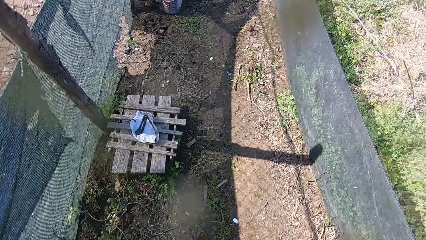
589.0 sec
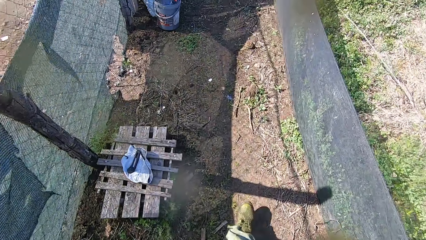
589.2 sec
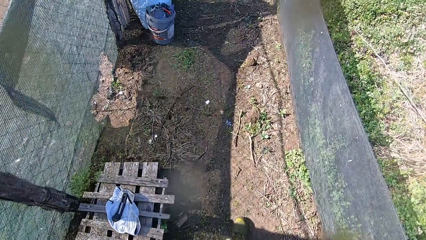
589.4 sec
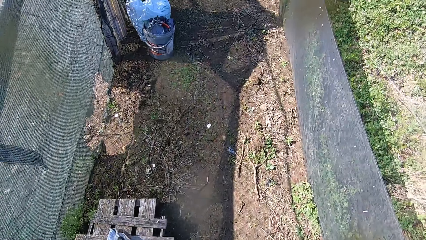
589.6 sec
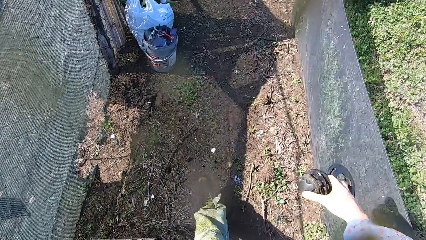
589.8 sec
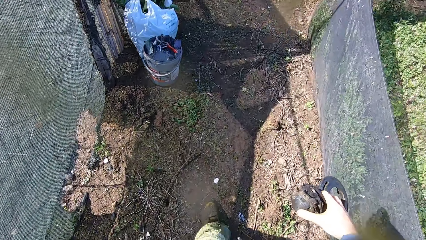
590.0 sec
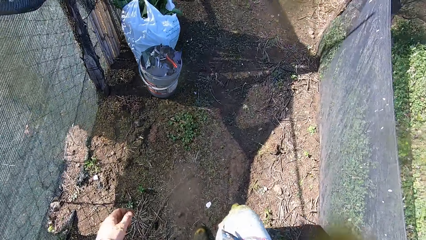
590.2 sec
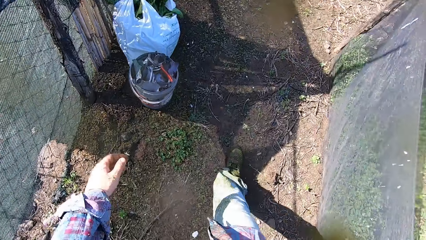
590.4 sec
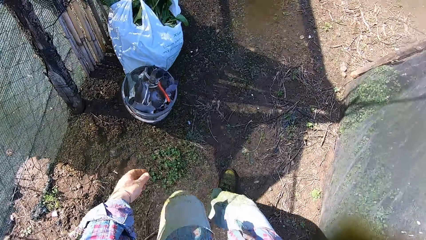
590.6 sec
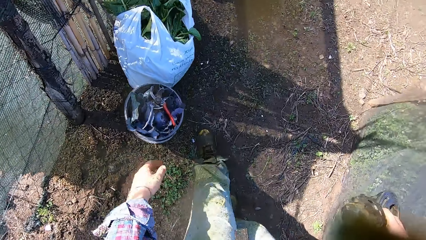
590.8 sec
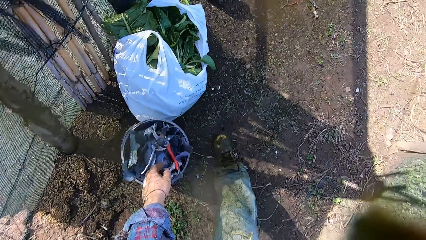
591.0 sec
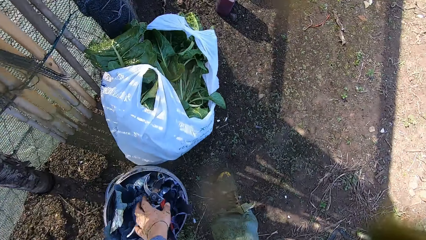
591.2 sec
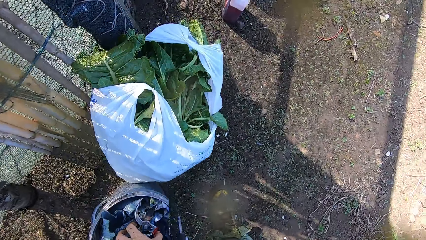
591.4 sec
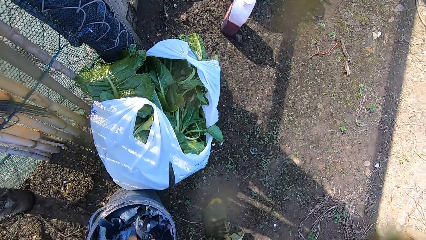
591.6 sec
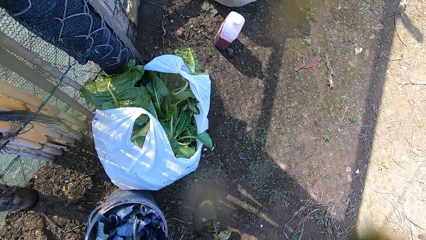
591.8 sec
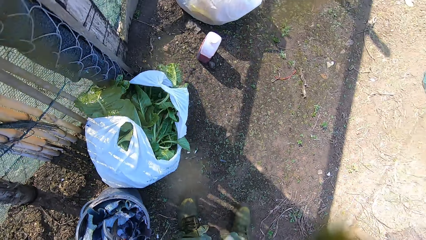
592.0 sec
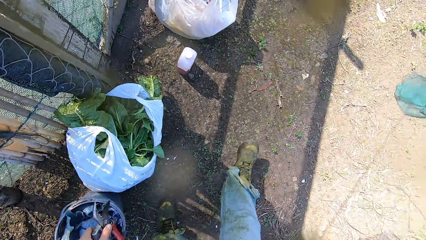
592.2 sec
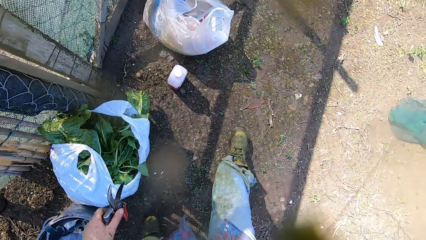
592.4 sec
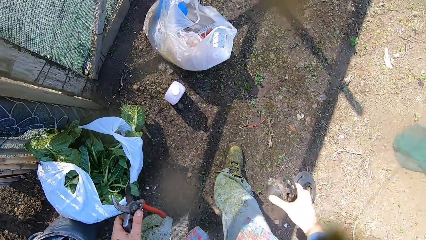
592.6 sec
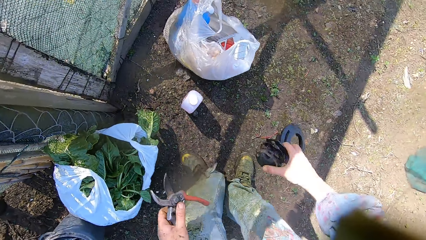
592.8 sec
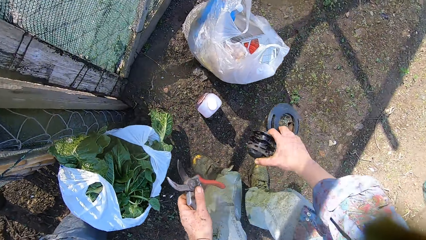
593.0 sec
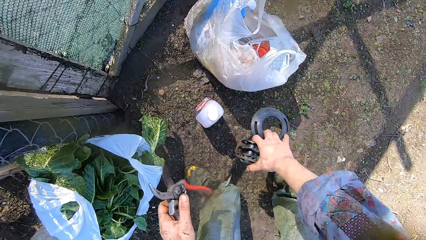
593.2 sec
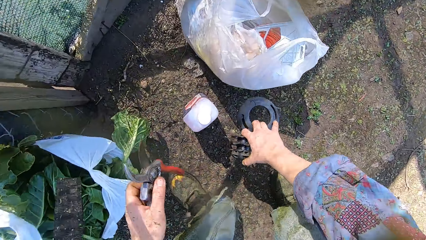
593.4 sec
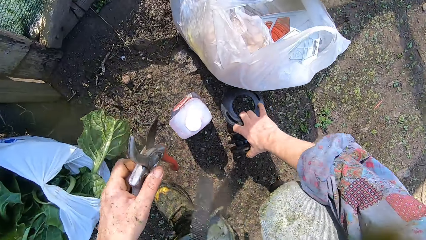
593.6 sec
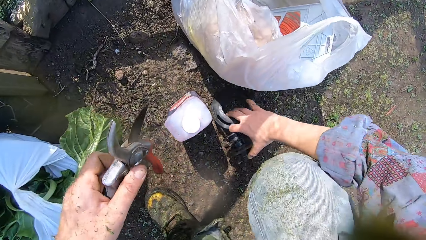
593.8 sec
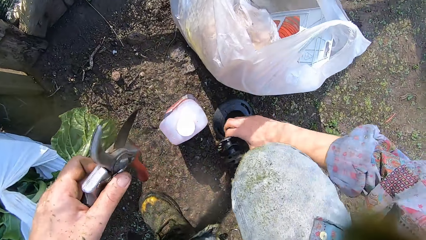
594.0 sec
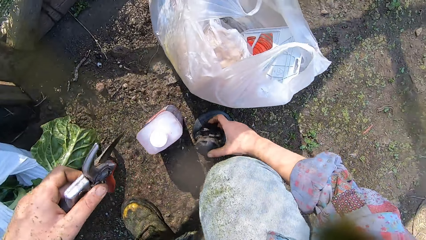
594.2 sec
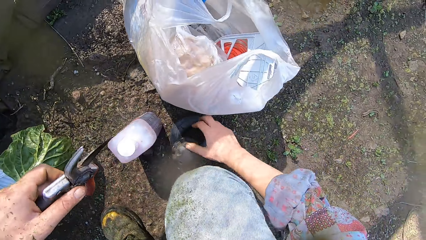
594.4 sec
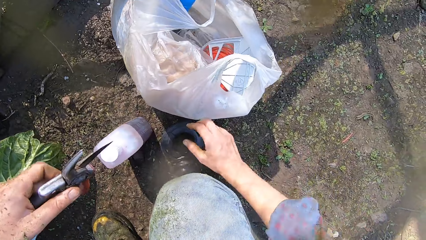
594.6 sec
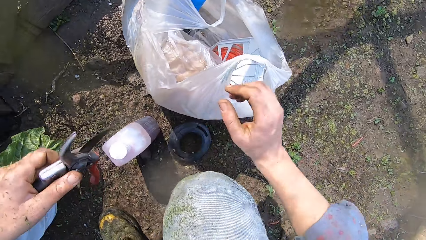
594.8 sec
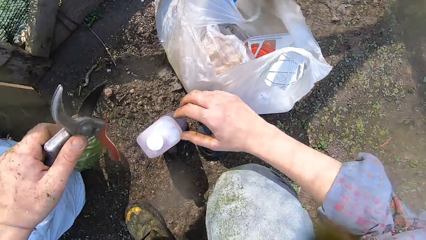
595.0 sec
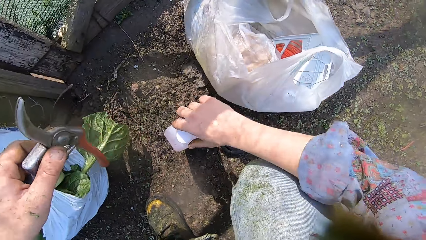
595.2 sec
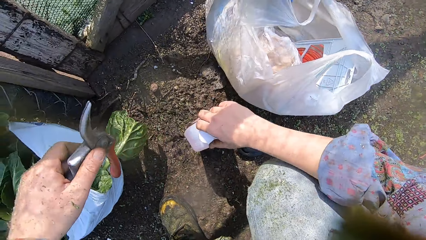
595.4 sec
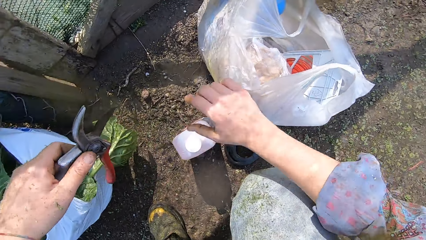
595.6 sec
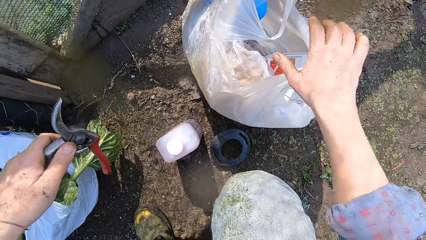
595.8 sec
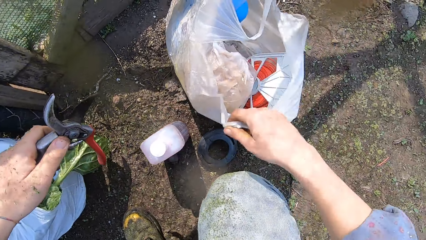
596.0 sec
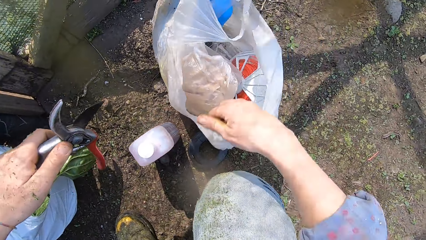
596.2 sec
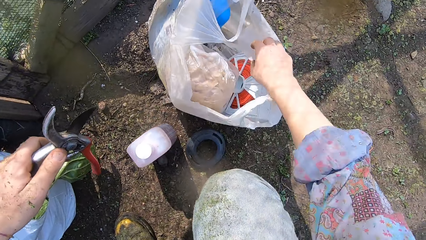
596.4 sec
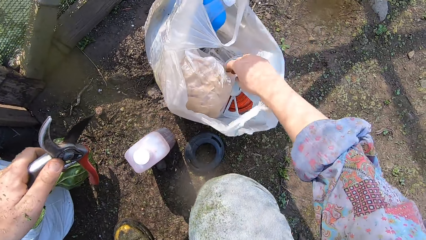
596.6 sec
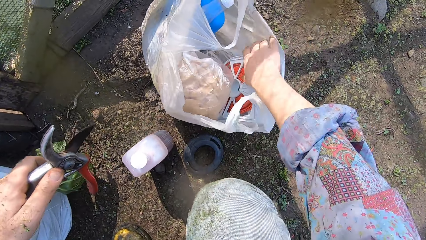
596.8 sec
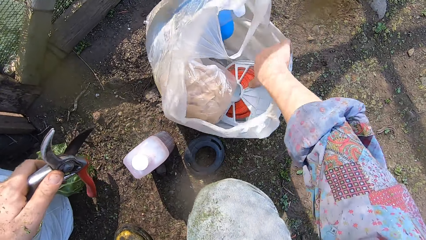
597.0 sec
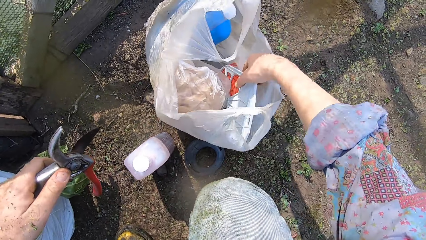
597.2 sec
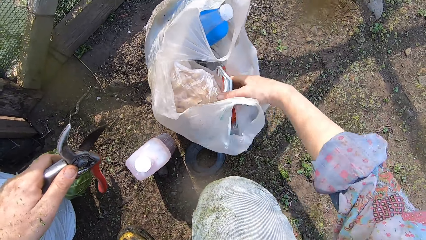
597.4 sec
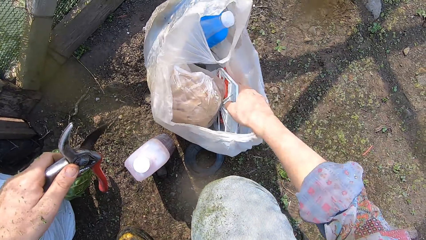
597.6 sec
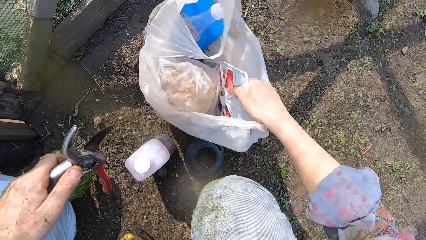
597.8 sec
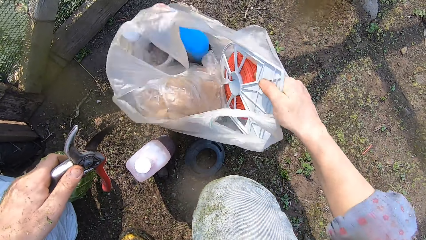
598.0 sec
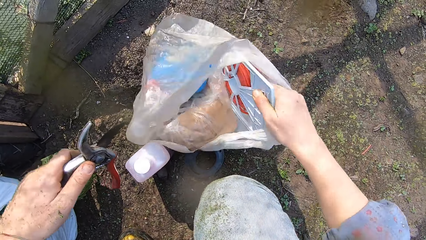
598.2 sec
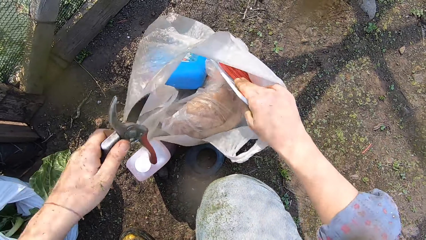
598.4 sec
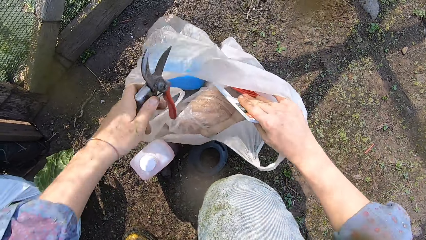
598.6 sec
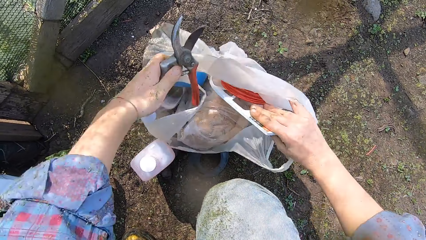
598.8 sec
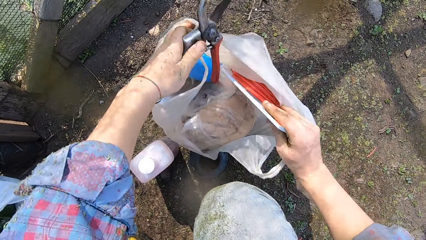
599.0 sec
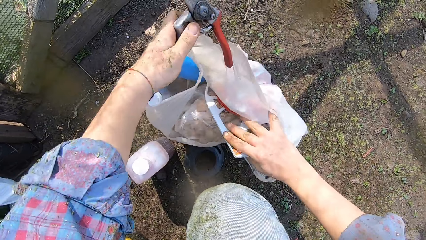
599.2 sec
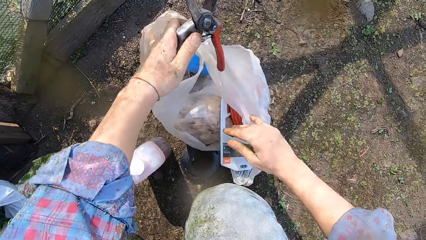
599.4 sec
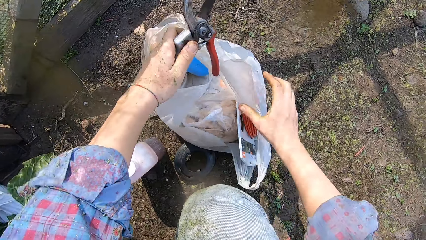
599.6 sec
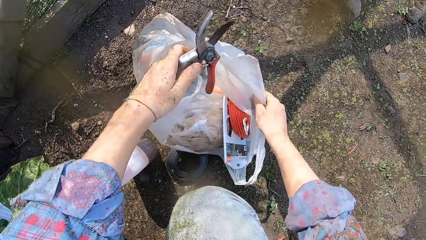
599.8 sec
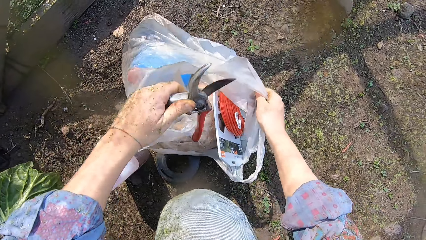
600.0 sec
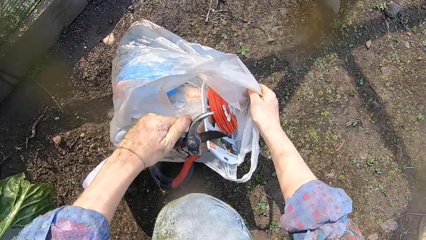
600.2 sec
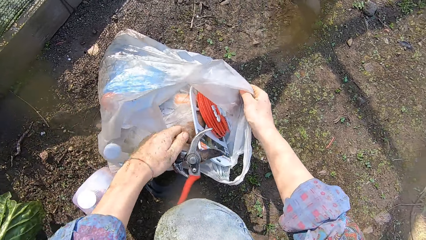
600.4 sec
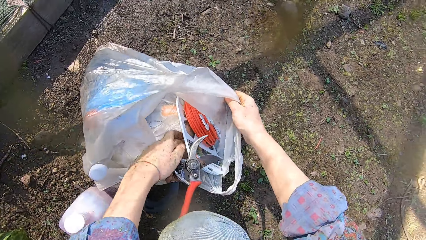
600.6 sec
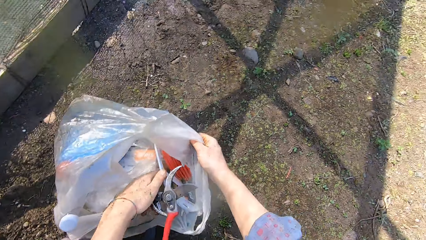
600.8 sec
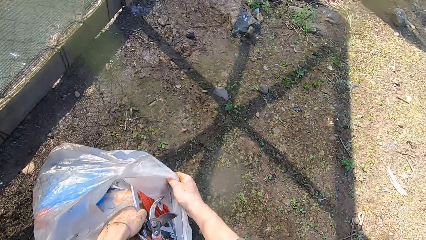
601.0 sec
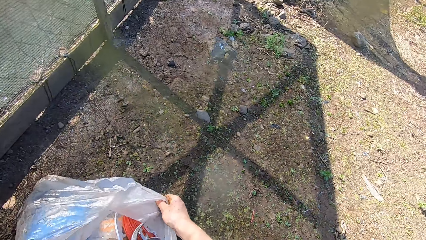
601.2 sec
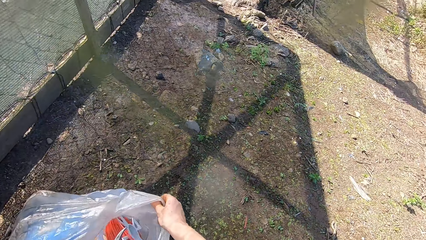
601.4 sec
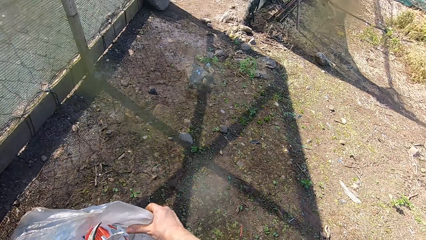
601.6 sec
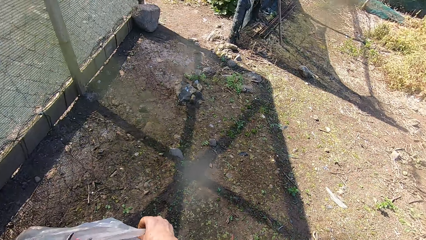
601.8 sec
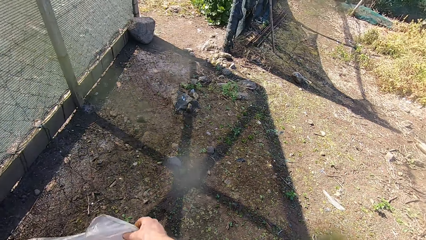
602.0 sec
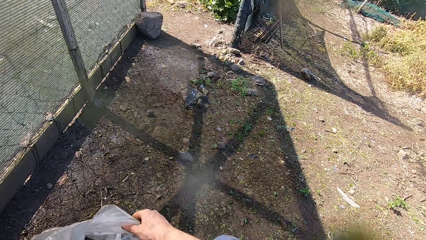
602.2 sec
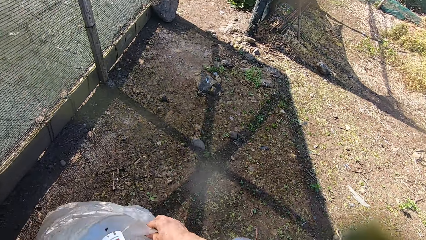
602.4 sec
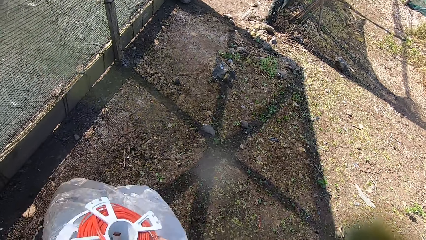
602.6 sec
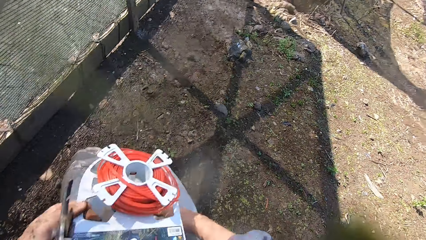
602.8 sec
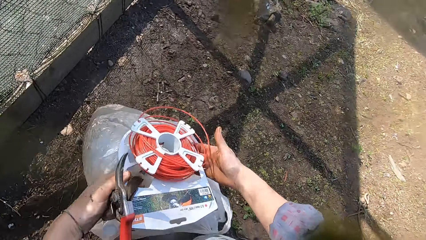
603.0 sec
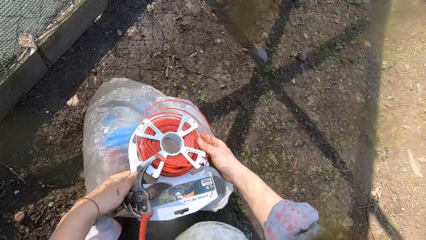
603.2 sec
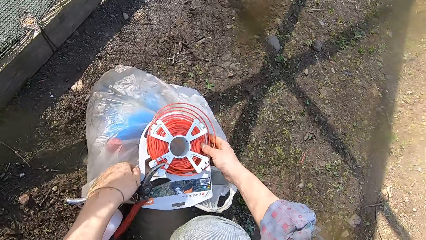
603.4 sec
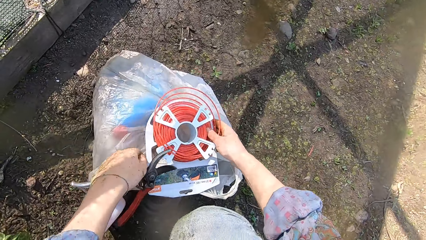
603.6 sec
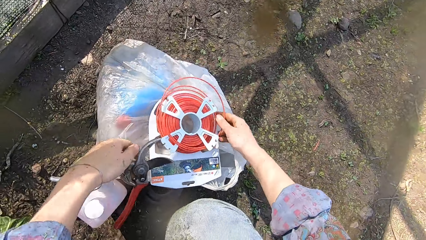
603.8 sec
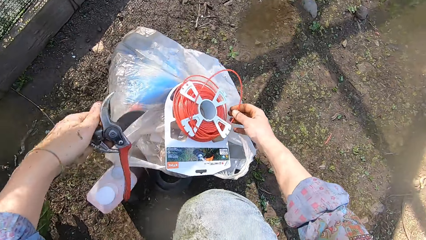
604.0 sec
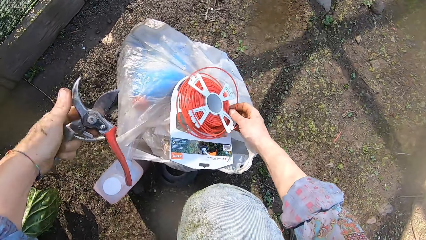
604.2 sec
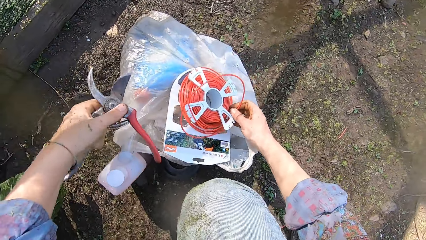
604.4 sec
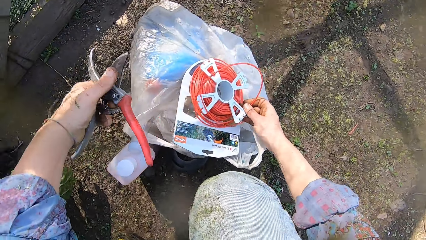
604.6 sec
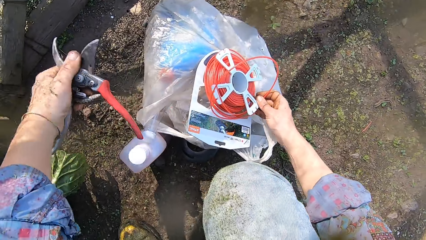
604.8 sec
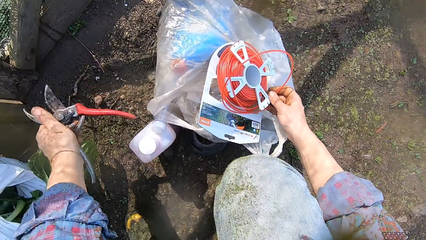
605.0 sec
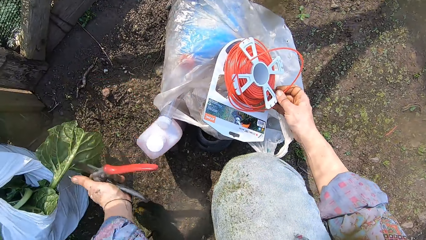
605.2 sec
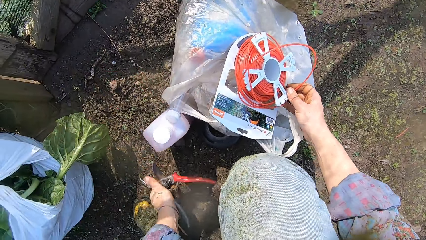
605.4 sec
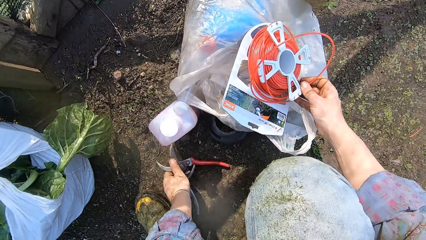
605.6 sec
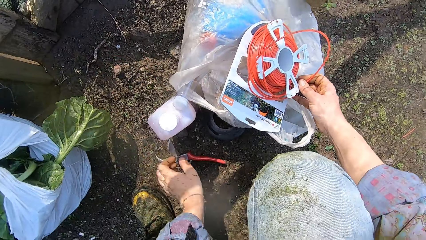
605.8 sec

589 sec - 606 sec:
The camera wearer picks up a pruner from a bucket with his left hand. He bends down. He places the spool cap and the spool casing in his right hand on the floor. He holds a can. He places his right hand on a white container. He opens a white polythene with his right hand. He picks a cable reel from a nylon paper bag. He adjusts the polythene with both hands. He removes a pack of wire line from the polythene with his left hand. He places the pack of wire line on the polythene with both hands. He removes his left hand from the wire line. He drops the pruner in his left hand on the ground.
